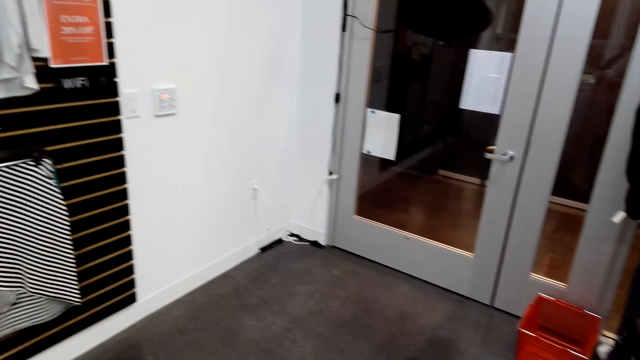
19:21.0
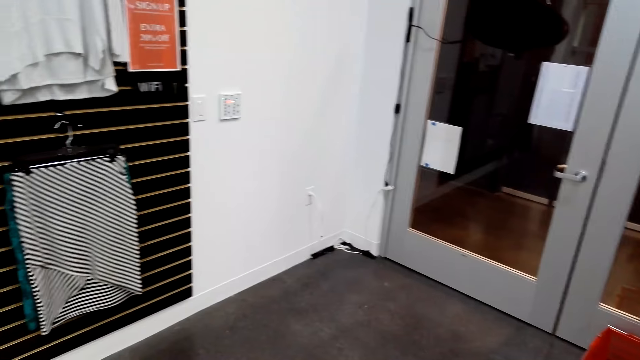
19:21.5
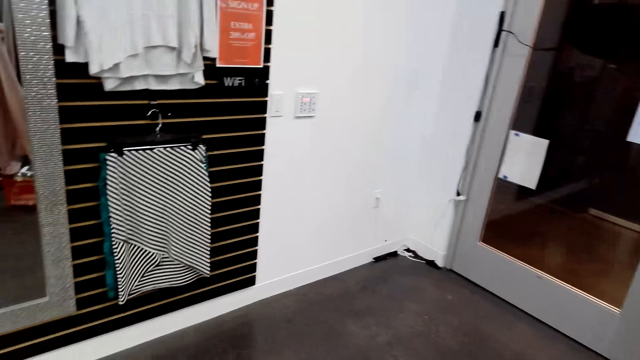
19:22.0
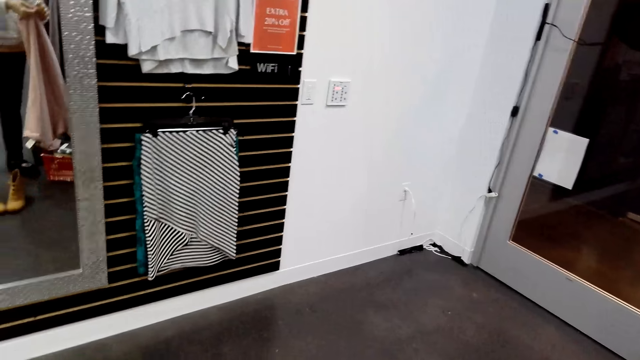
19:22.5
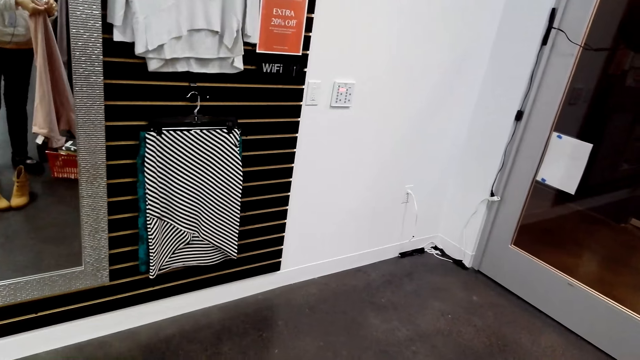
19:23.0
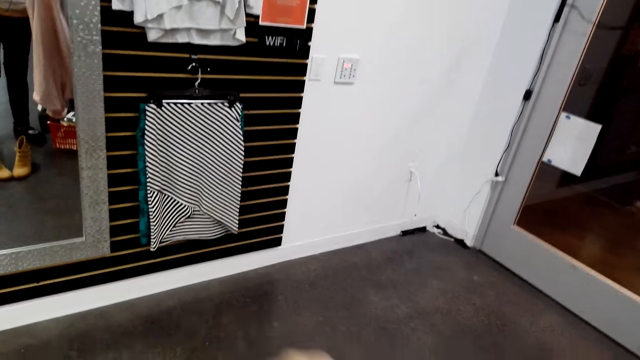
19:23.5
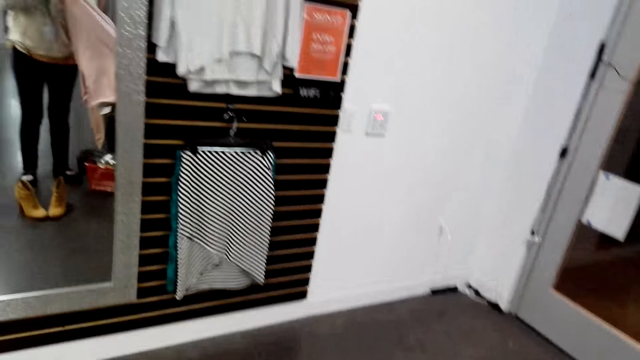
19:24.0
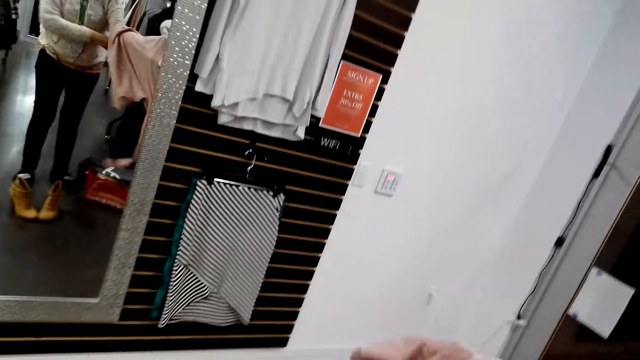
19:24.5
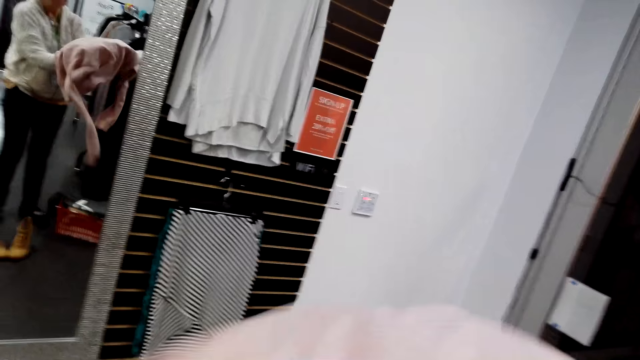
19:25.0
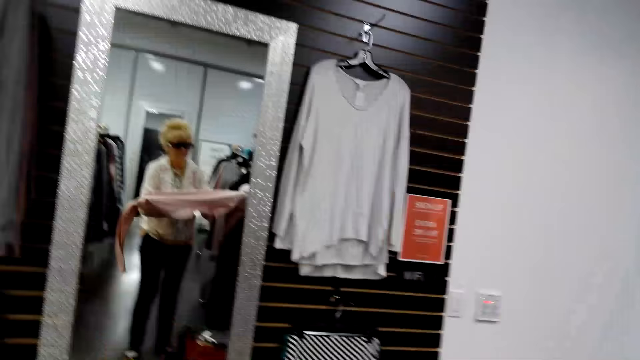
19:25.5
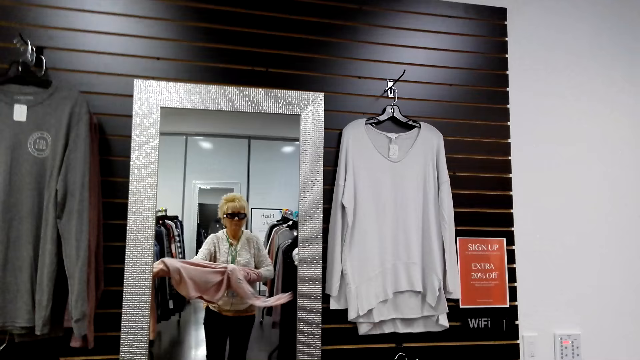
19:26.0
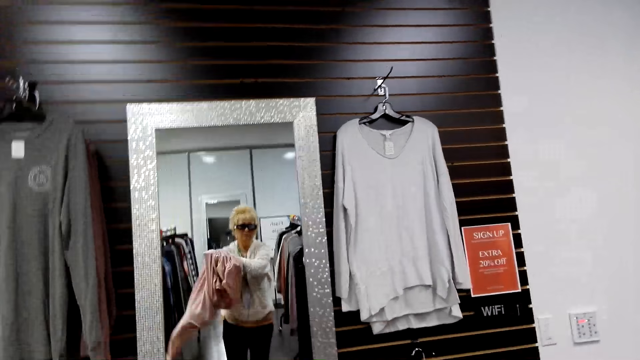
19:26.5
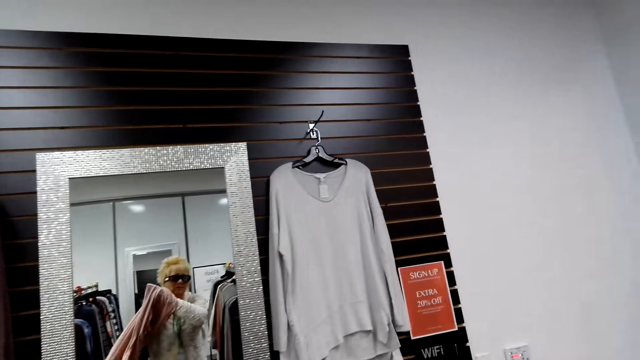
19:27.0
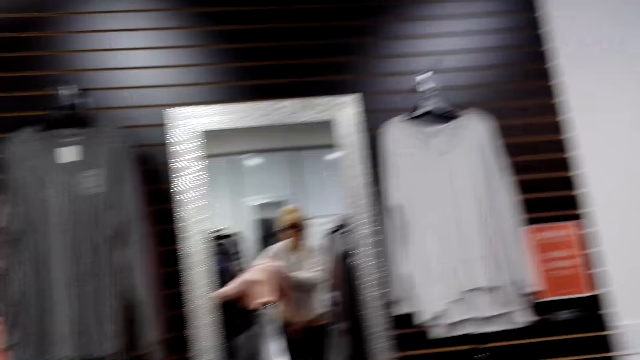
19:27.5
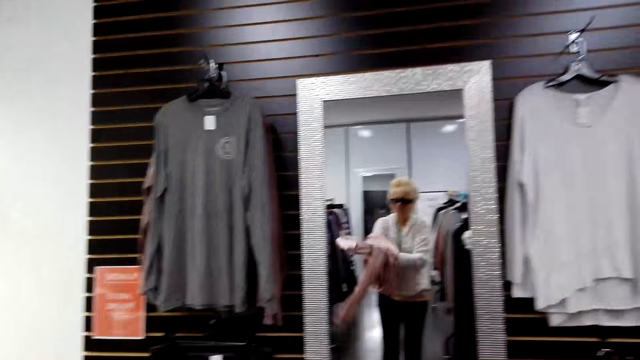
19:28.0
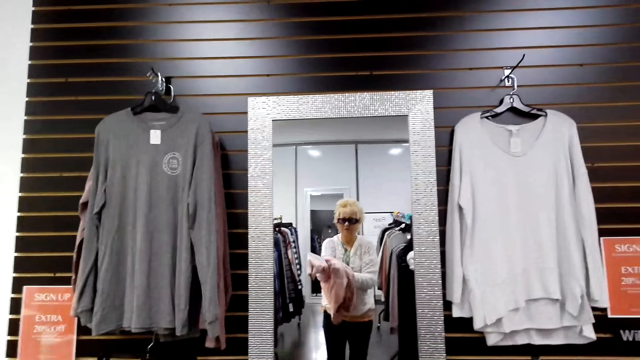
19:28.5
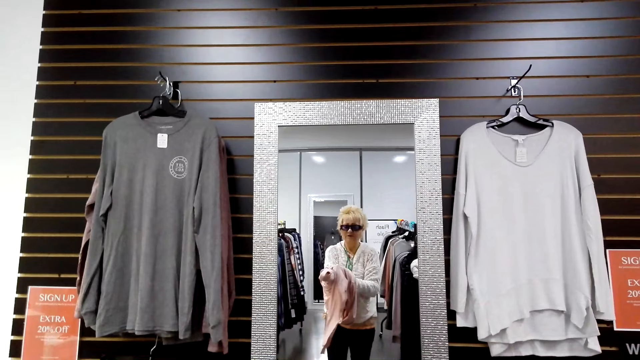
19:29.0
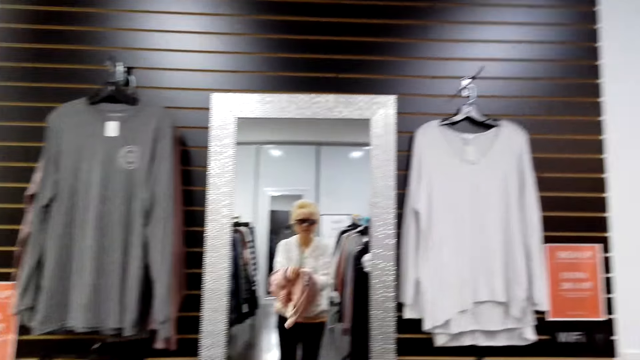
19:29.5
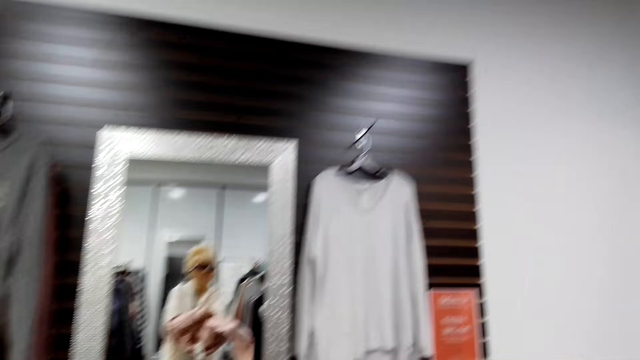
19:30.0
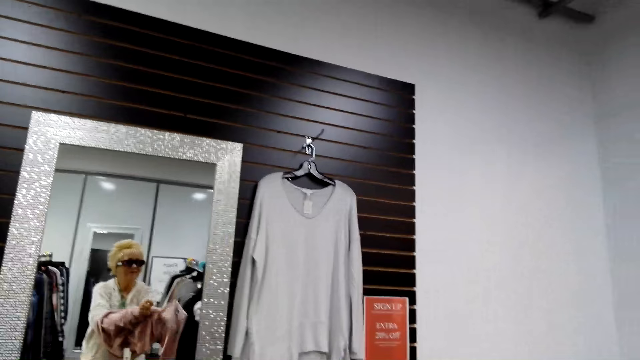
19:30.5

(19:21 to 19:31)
The camera wearer puts on clothes. They try out the clothes.

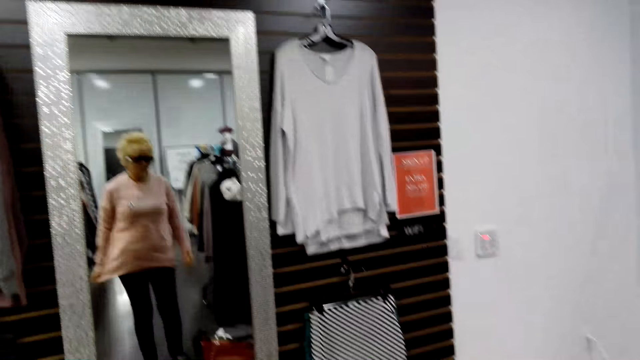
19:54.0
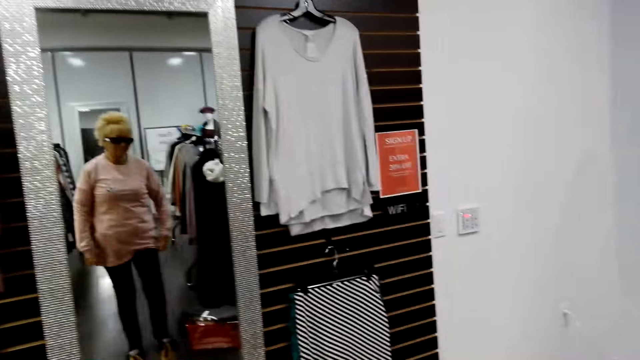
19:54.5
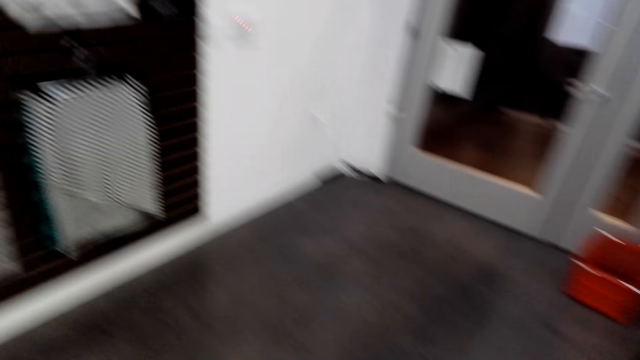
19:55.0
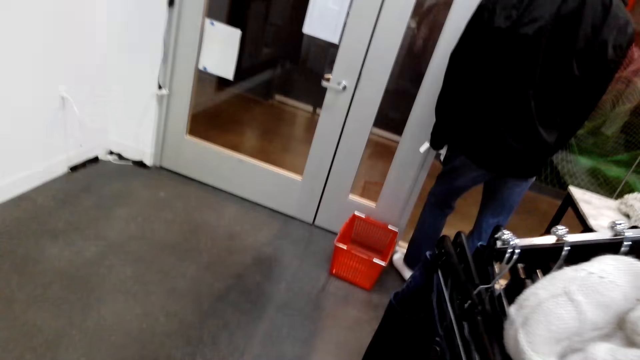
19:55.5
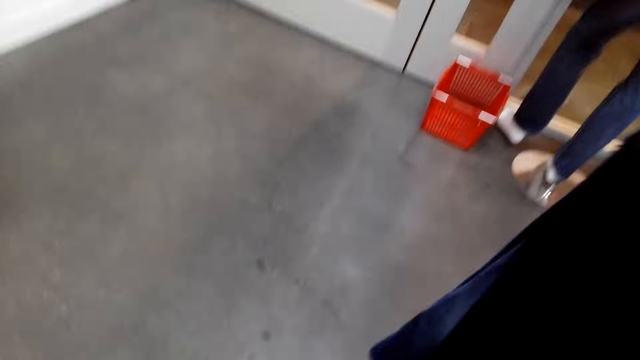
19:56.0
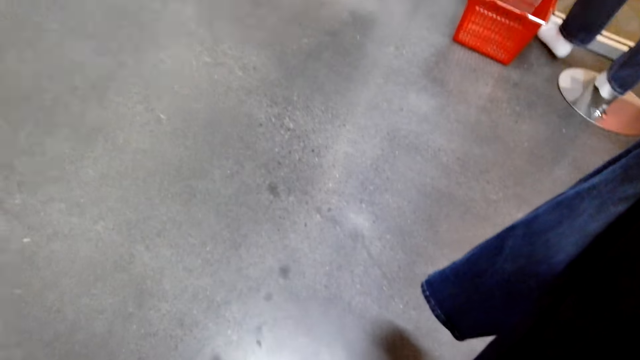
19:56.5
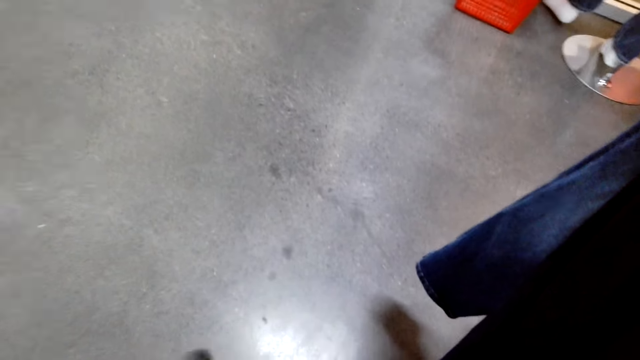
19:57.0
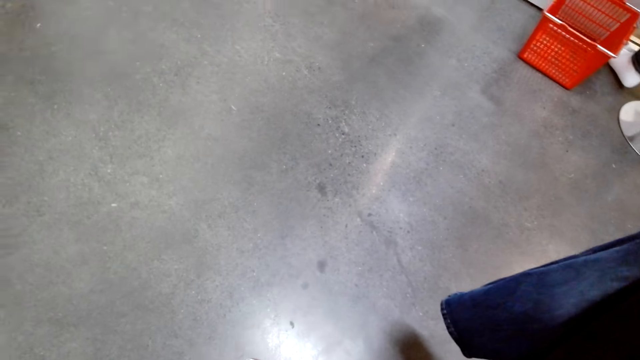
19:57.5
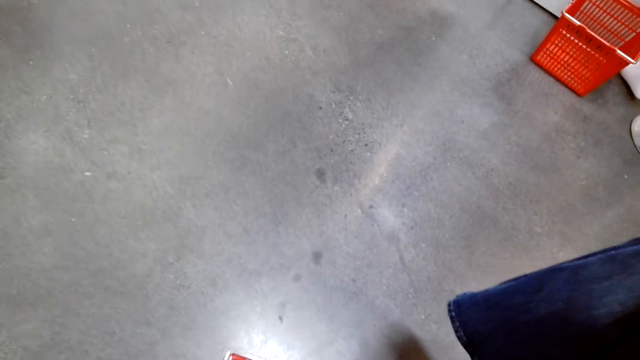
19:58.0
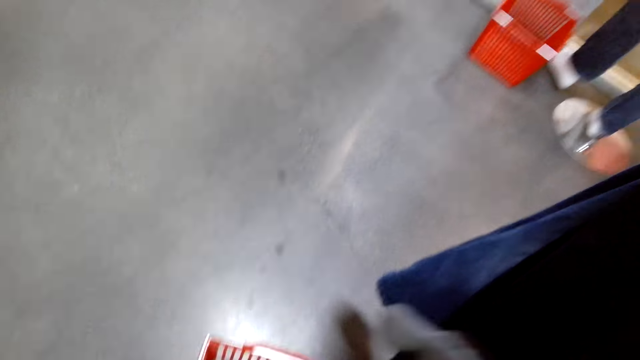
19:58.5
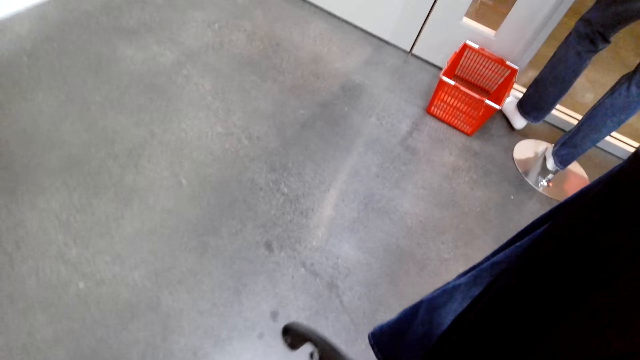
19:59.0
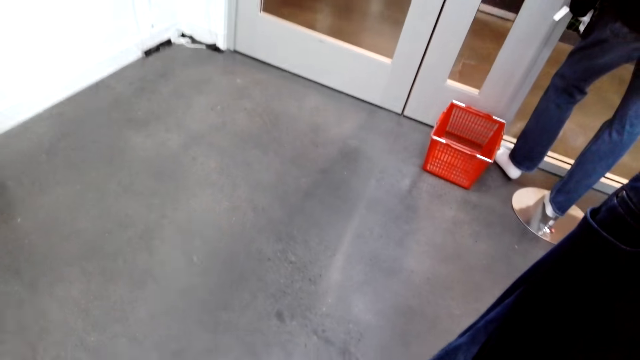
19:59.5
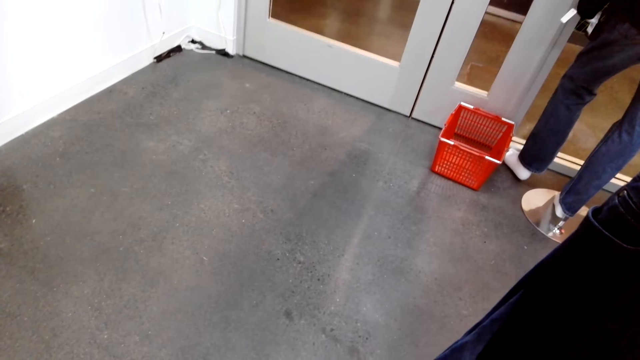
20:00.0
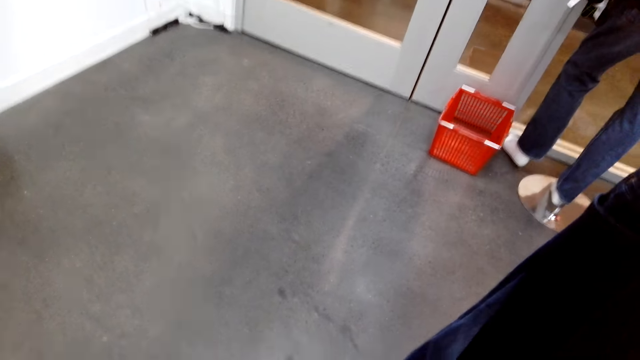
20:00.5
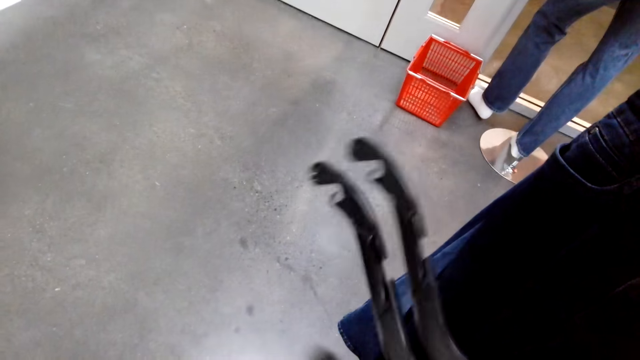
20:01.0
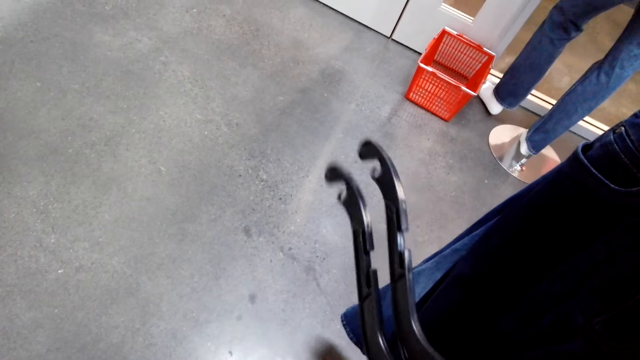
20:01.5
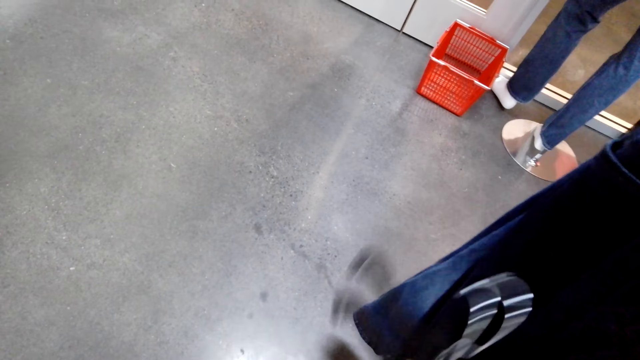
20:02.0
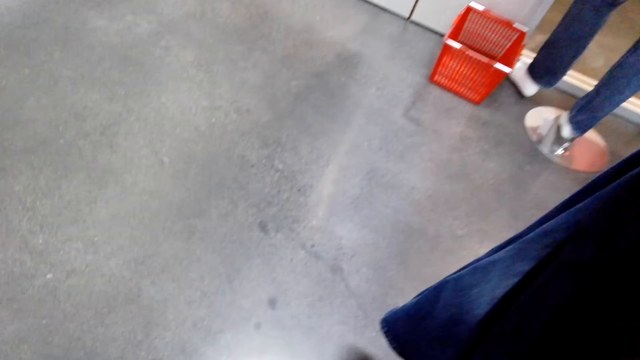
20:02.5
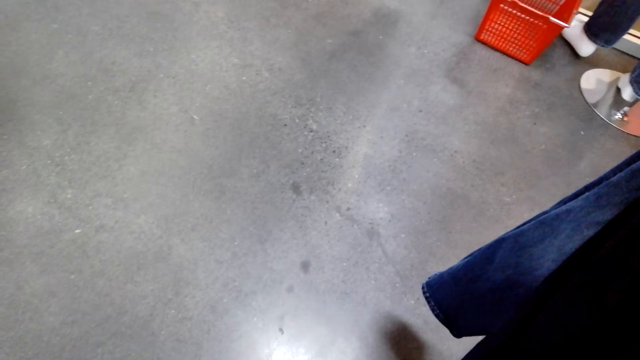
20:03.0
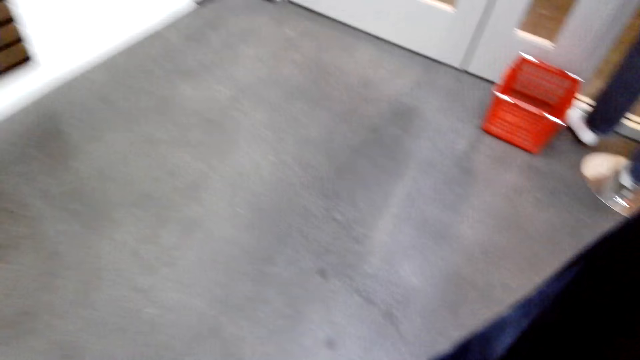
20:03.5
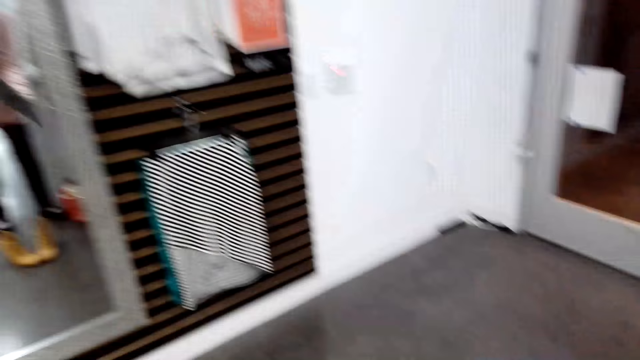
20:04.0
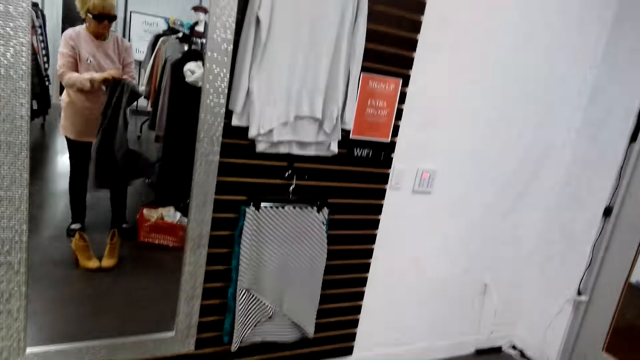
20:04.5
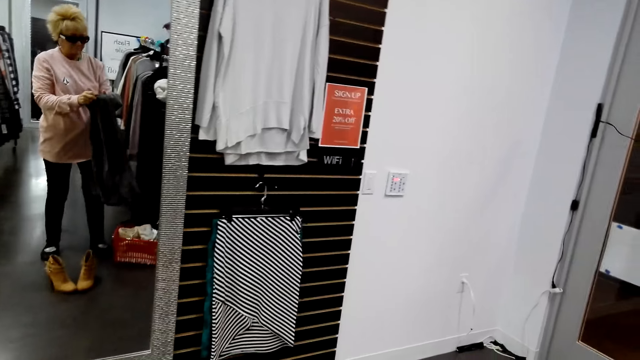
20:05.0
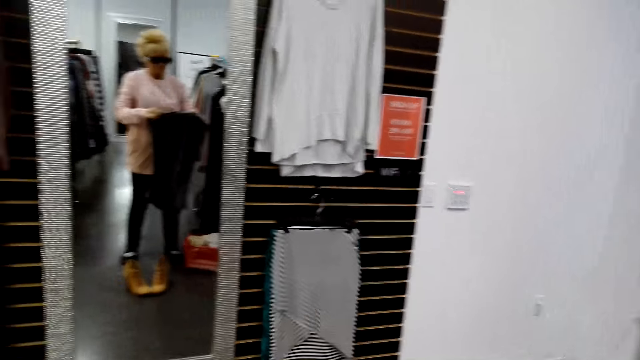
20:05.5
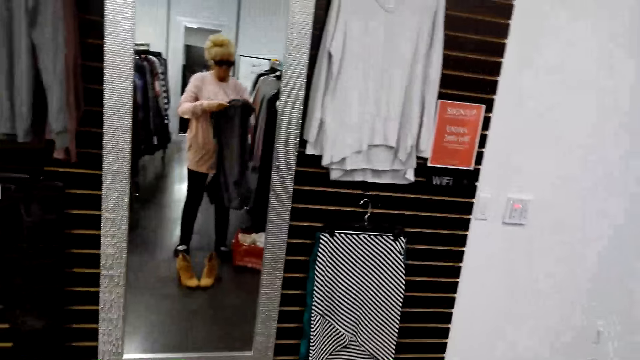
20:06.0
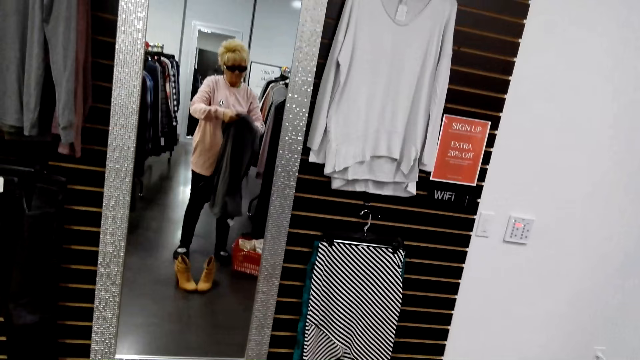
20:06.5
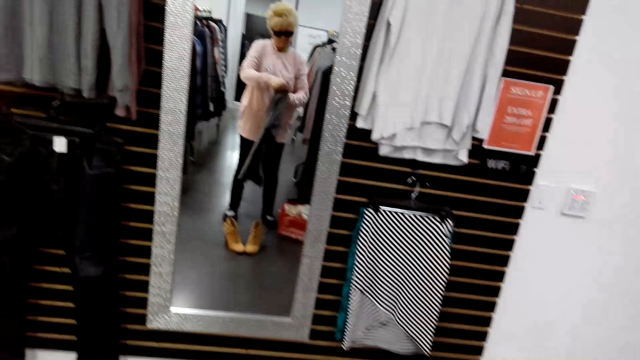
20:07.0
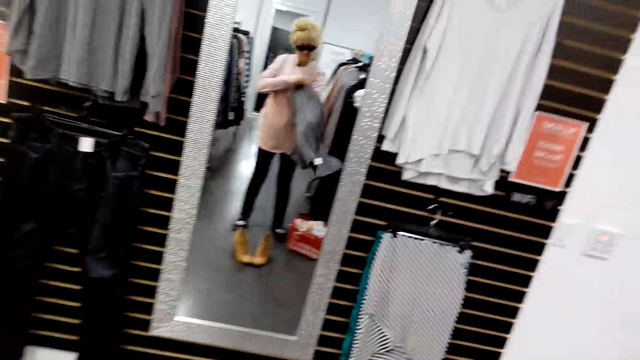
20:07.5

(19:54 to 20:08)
The camera wearer looks around. They take another cloth. They put back the hanger. They put on a t-shirt.
